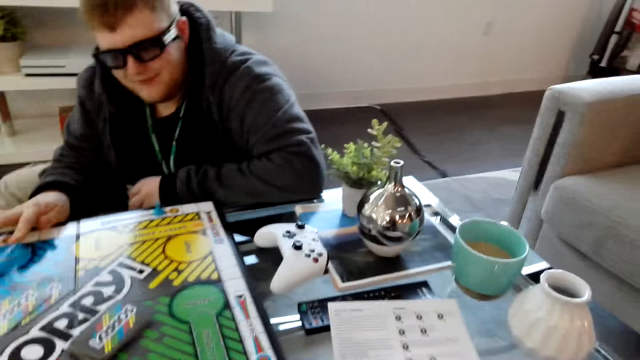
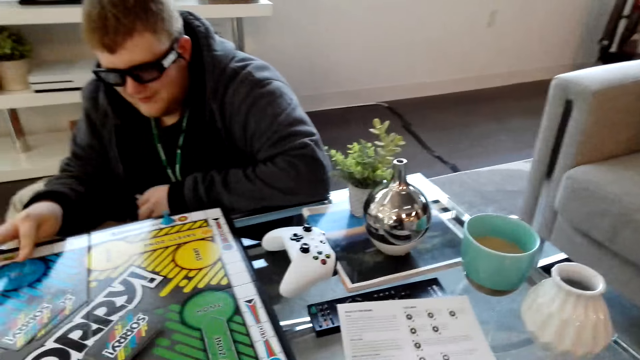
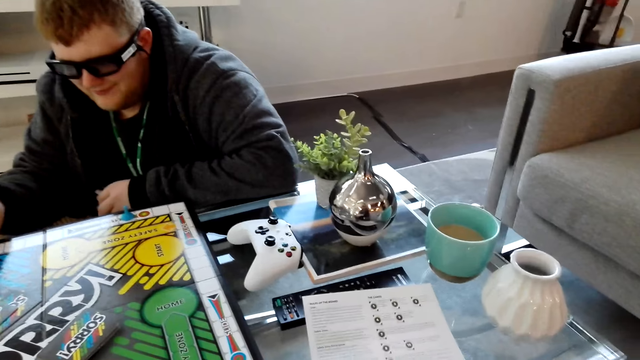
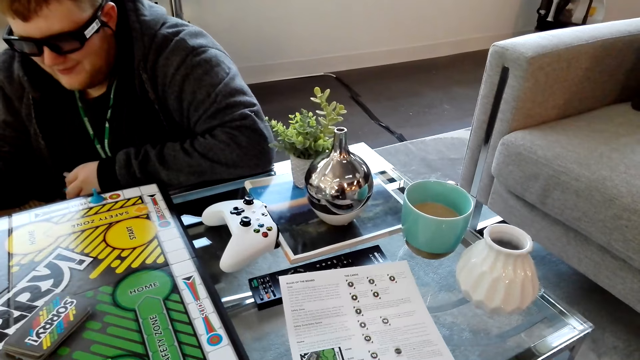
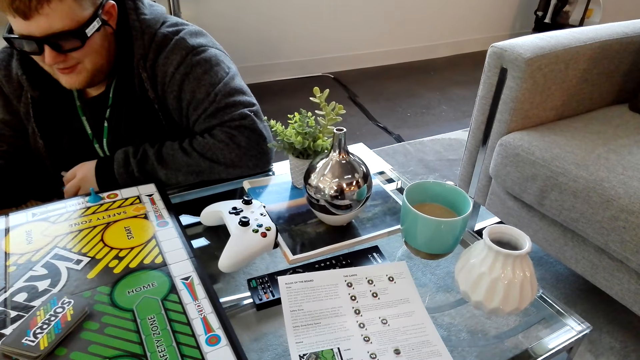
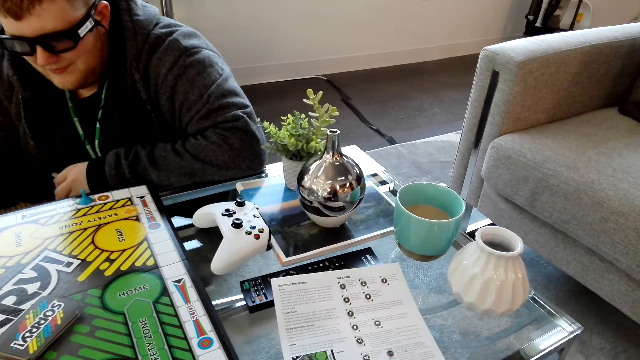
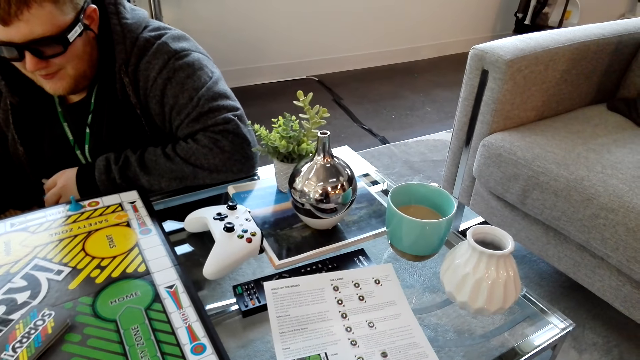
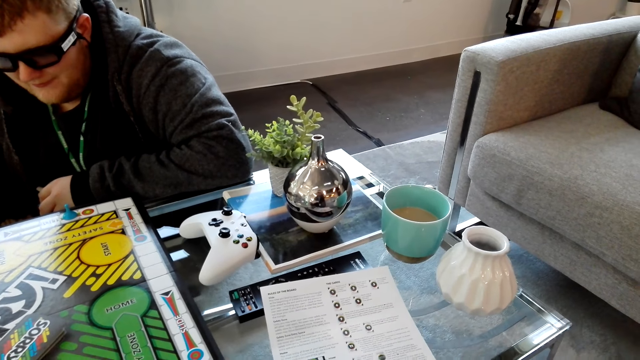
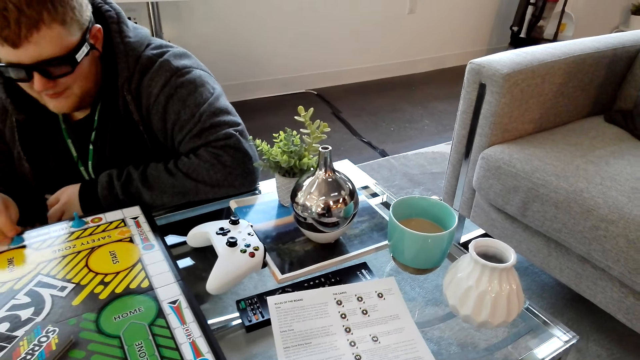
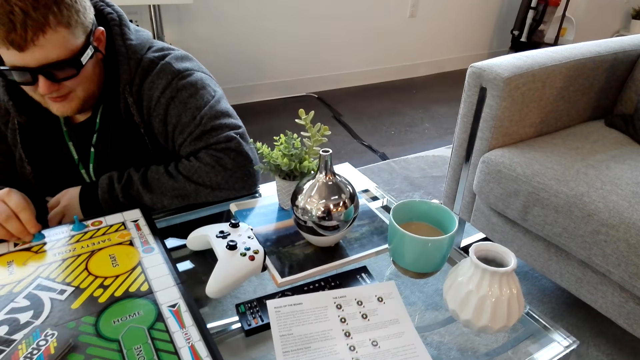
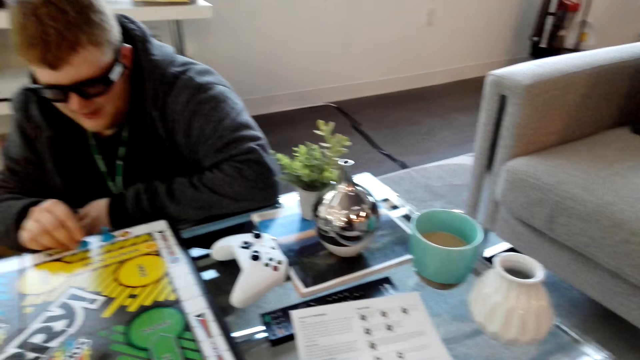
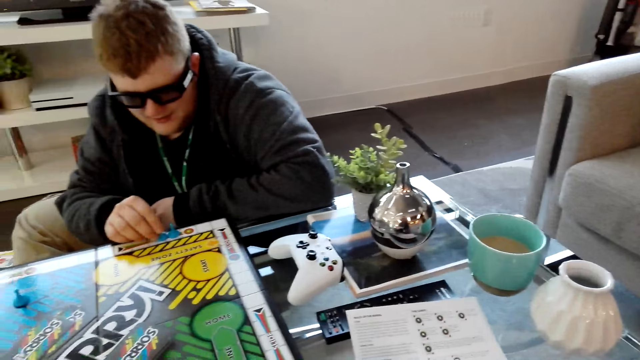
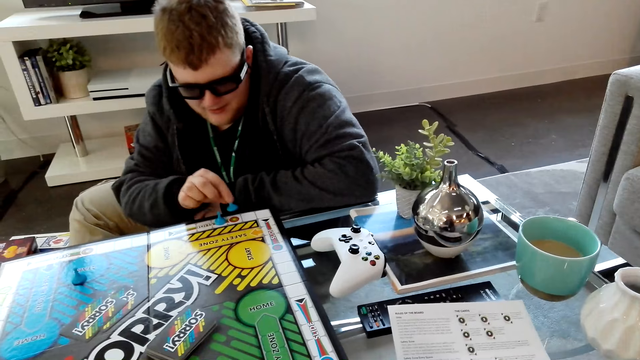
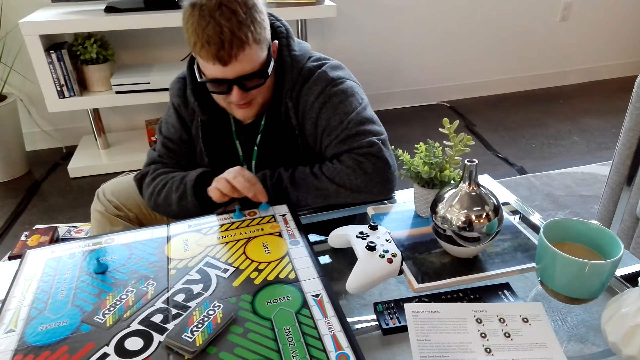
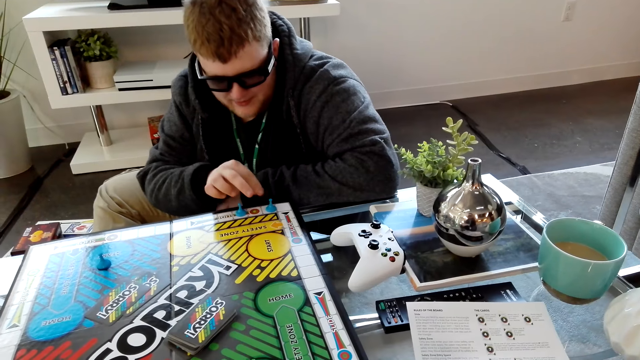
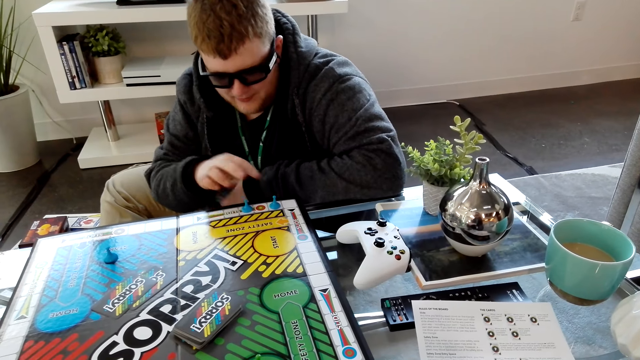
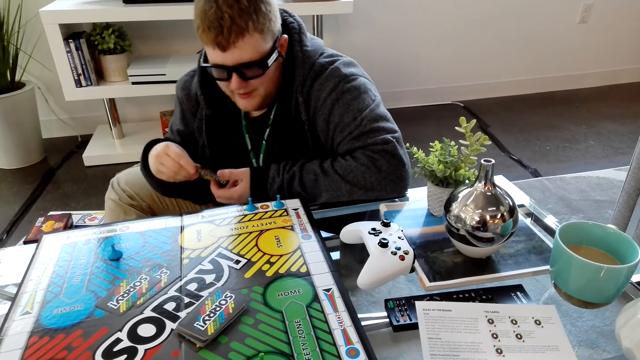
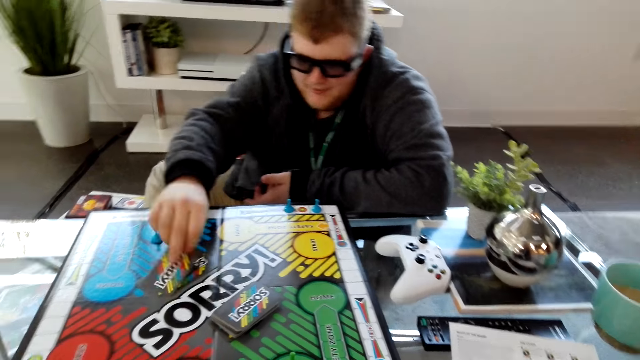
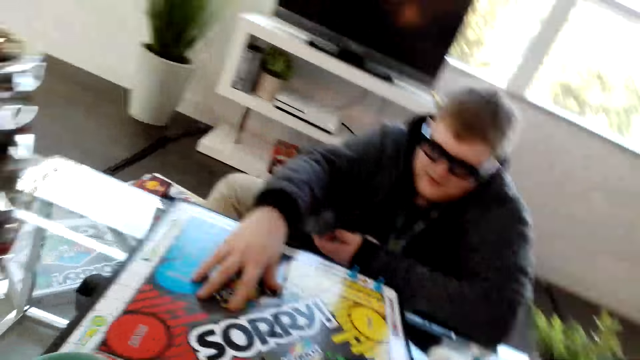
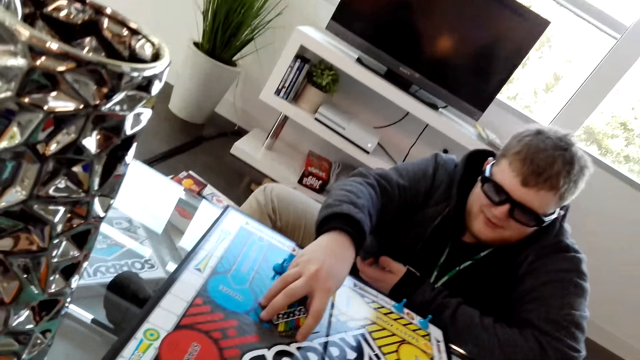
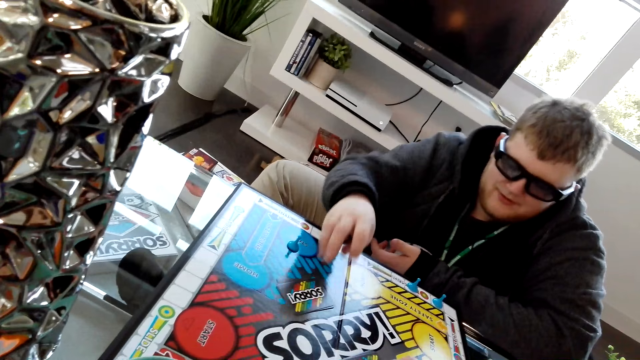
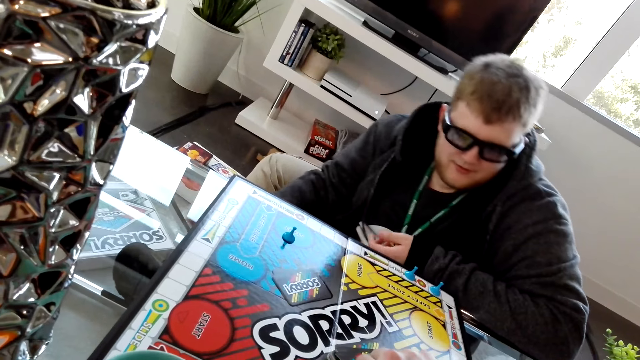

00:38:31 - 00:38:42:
A man moves a pawn on the Sorry board. The man places a card on the table.

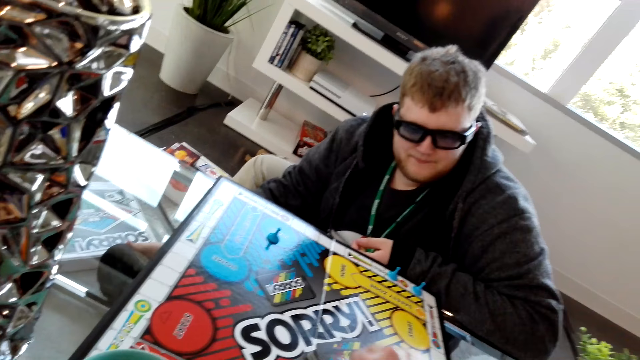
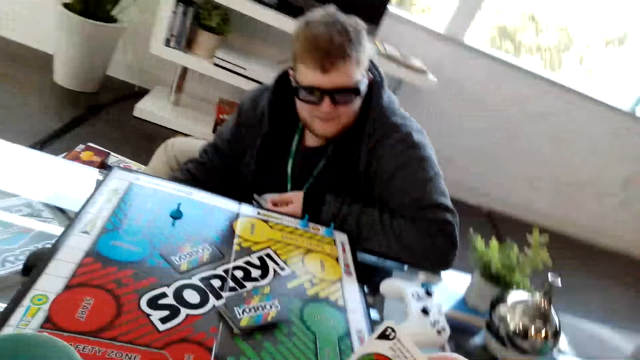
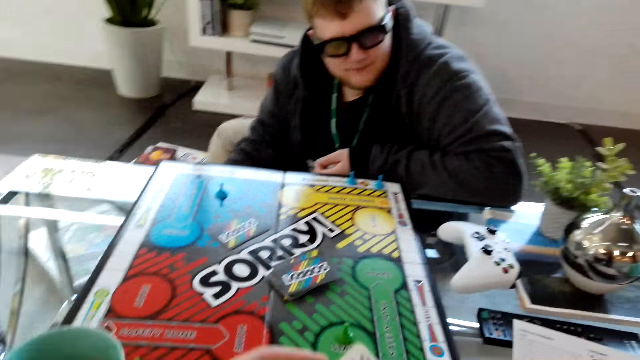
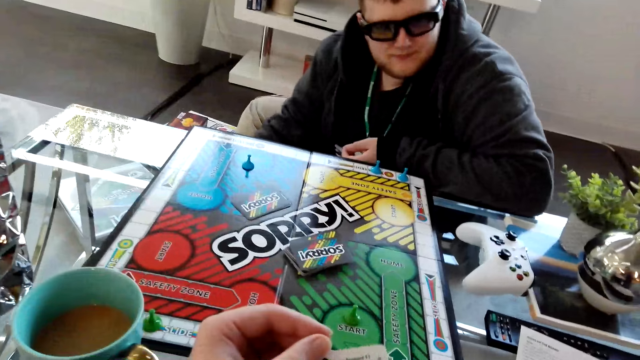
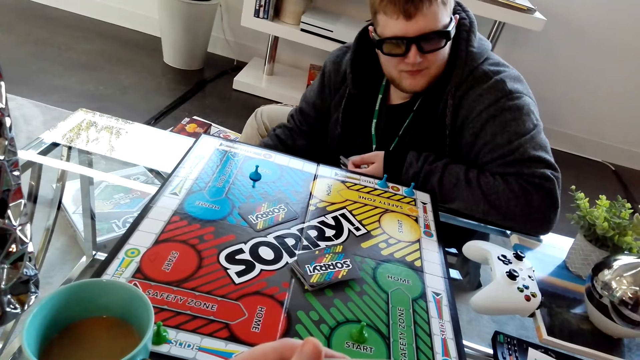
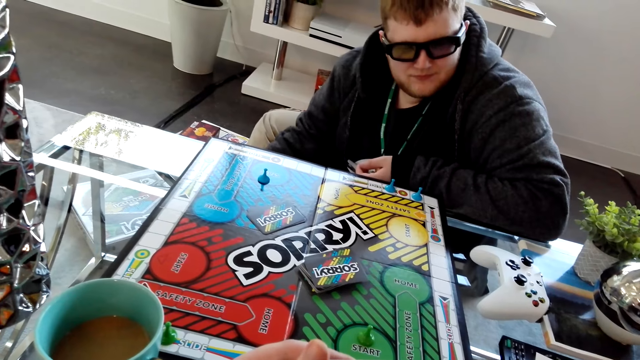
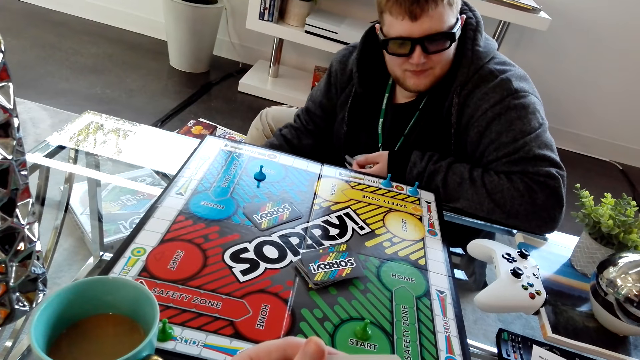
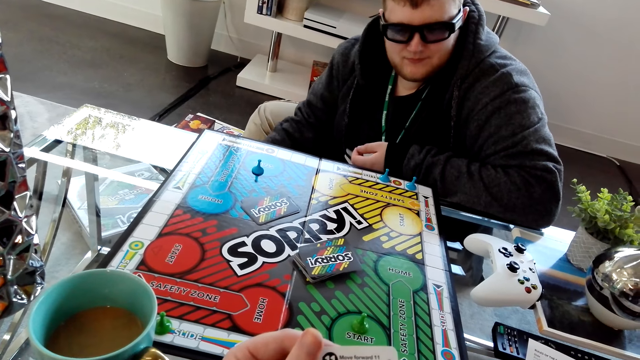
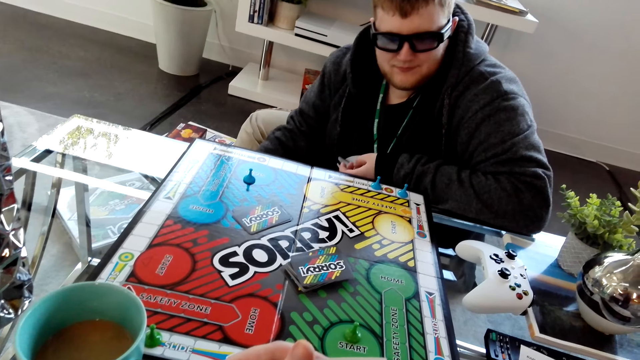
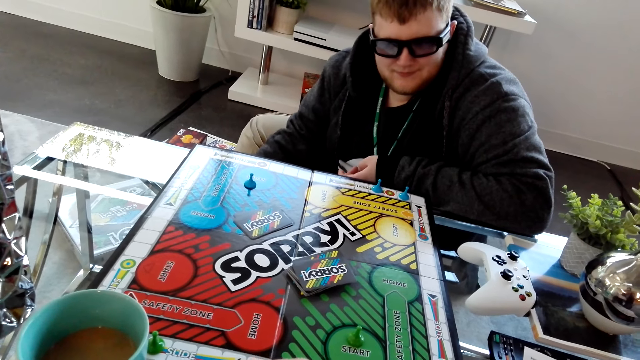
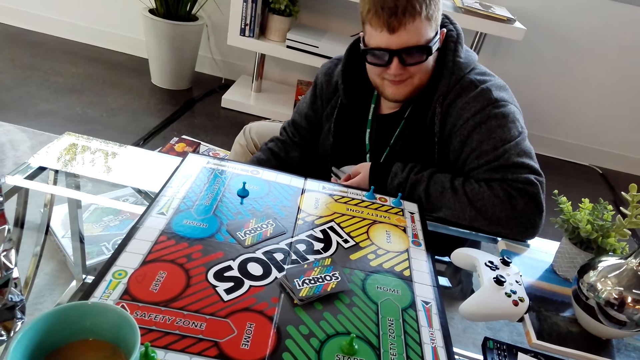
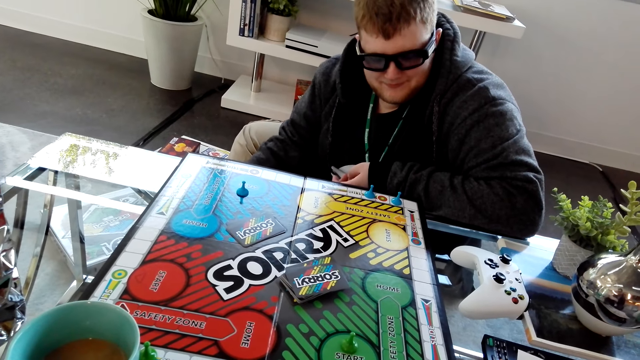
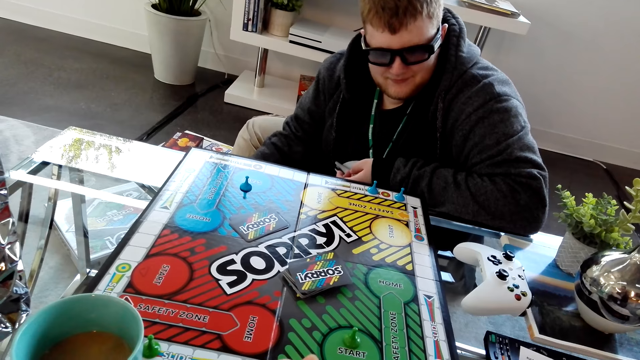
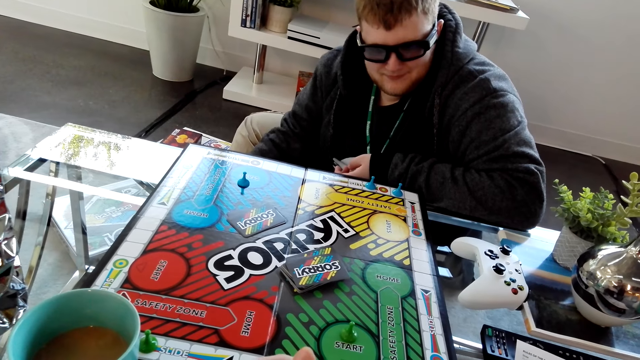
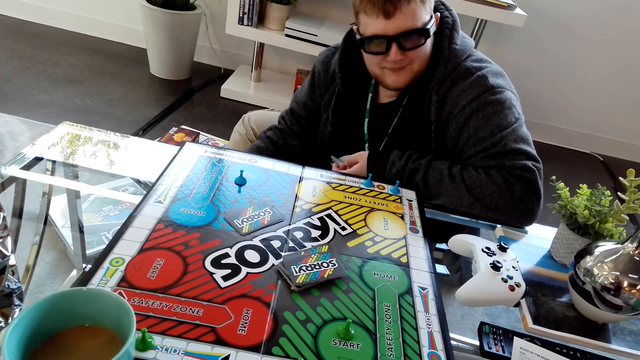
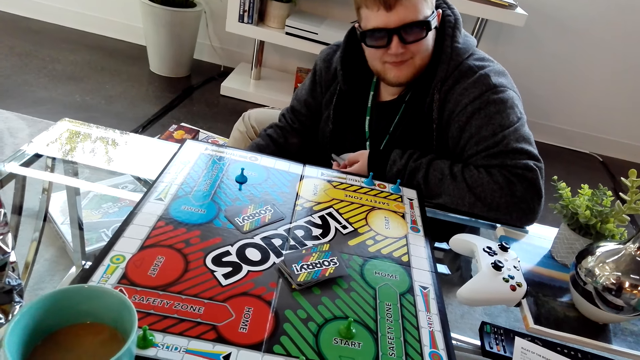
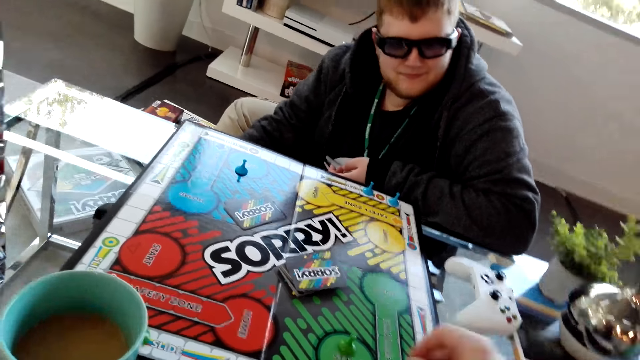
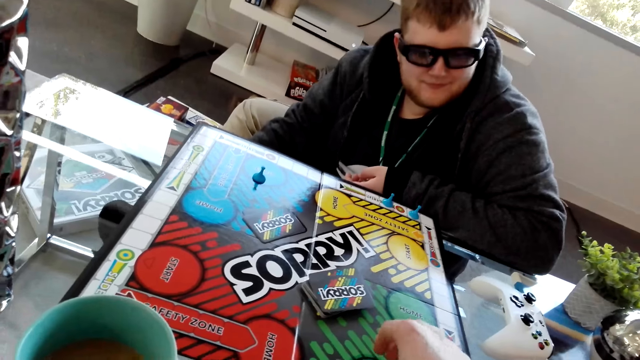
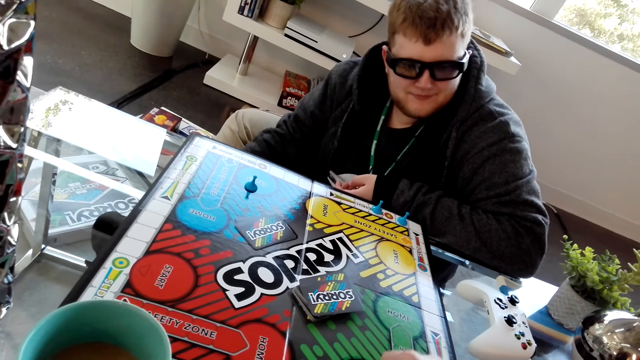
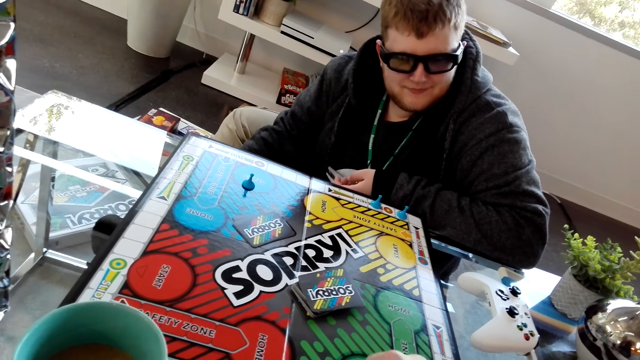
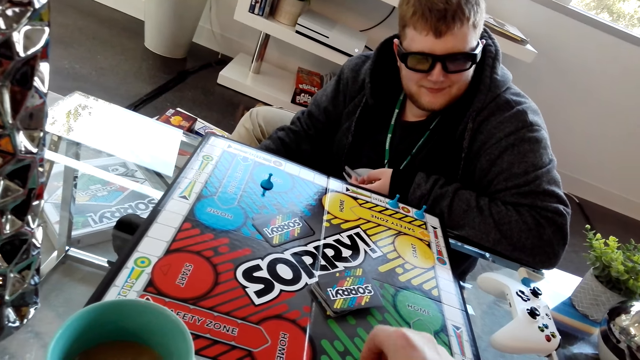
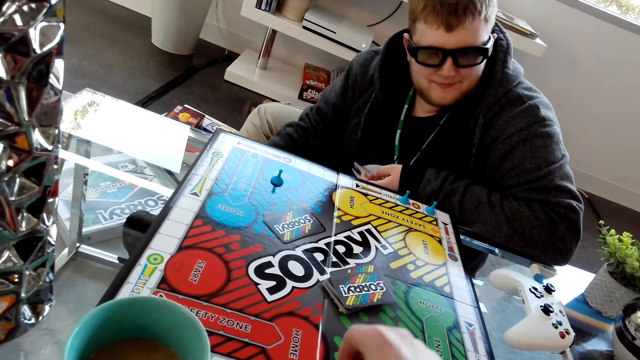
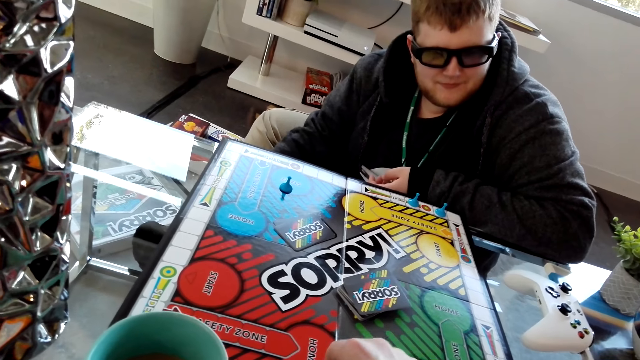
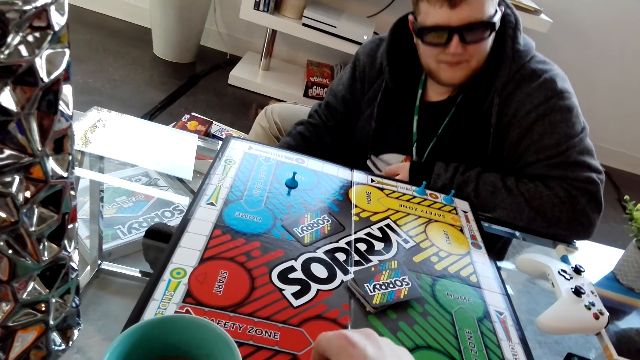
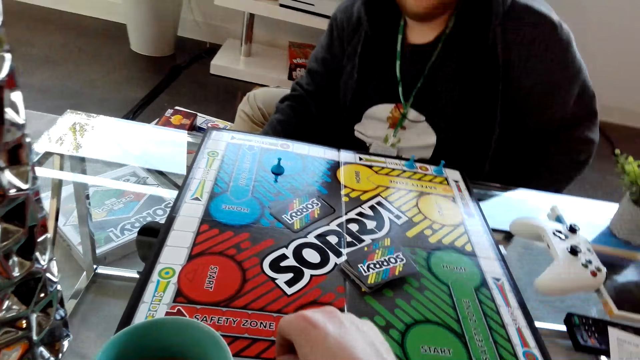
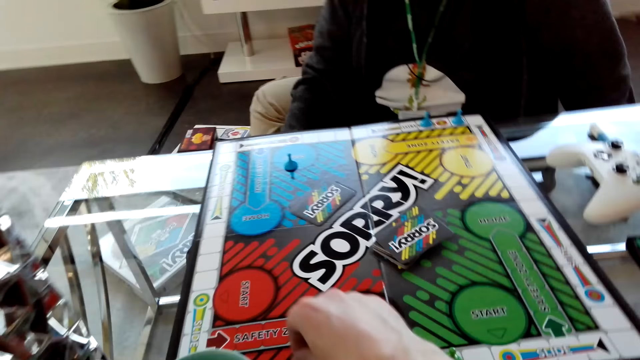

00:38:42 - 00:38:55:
The camera wearer picks a card from the table. They read the information on the card. They move a pawn on the Sorry board.
